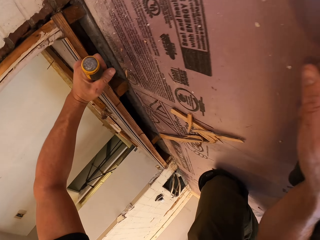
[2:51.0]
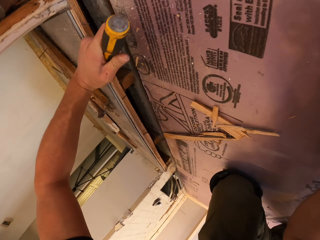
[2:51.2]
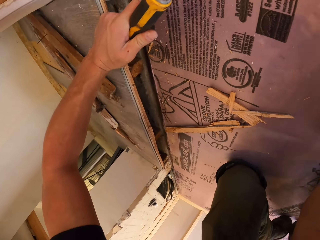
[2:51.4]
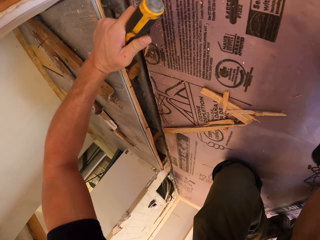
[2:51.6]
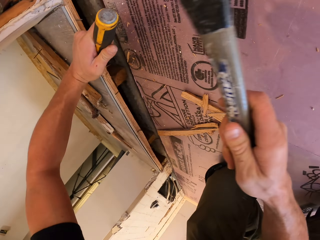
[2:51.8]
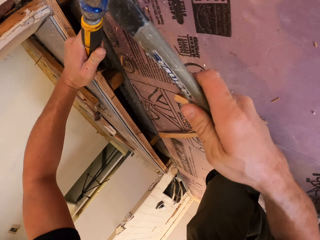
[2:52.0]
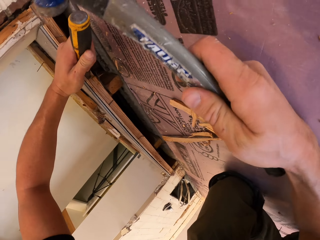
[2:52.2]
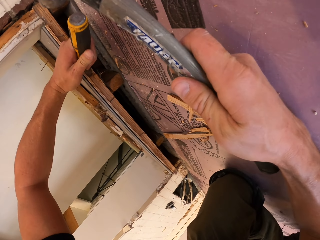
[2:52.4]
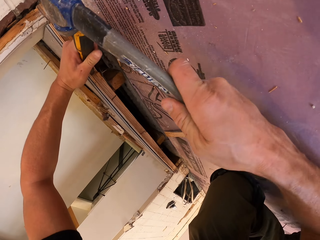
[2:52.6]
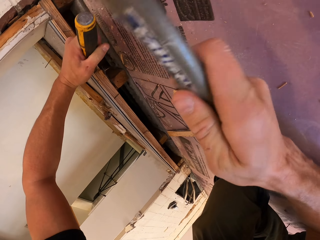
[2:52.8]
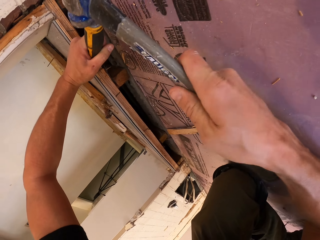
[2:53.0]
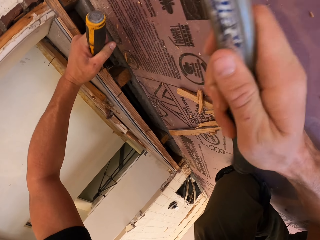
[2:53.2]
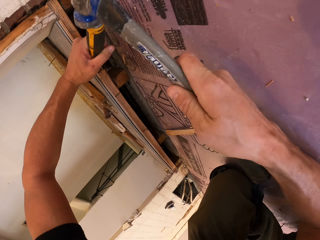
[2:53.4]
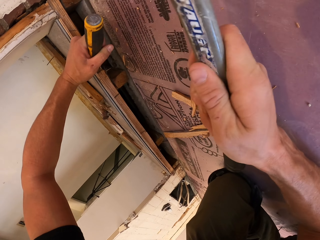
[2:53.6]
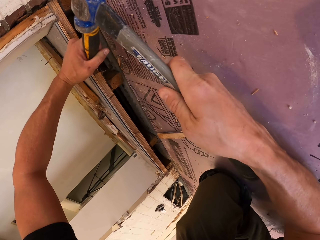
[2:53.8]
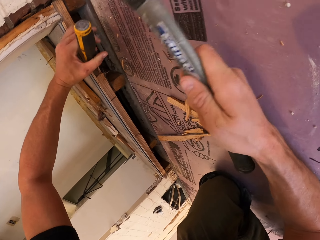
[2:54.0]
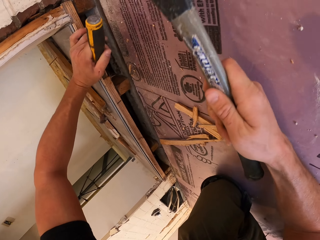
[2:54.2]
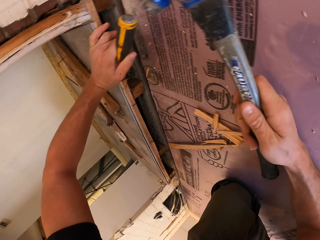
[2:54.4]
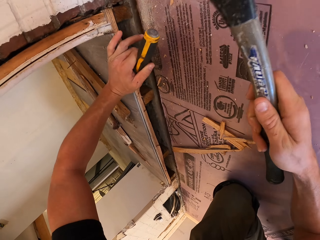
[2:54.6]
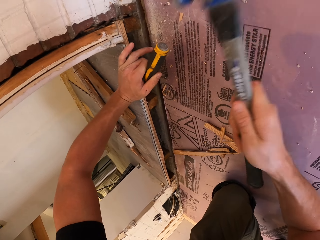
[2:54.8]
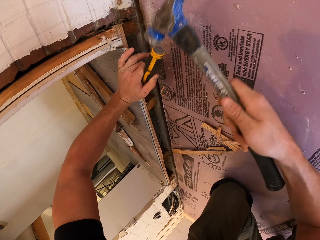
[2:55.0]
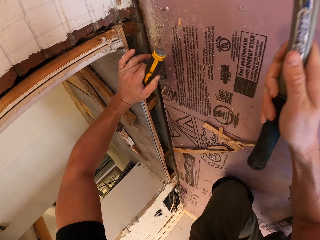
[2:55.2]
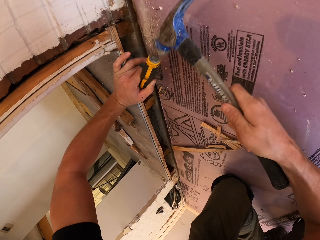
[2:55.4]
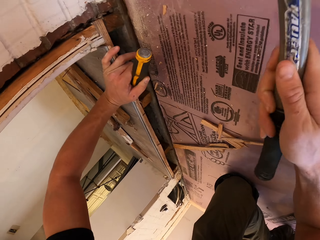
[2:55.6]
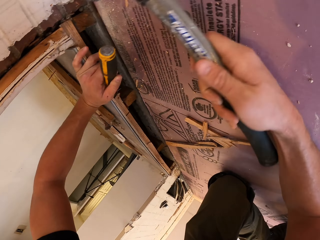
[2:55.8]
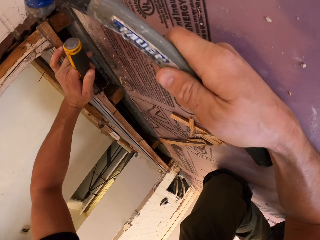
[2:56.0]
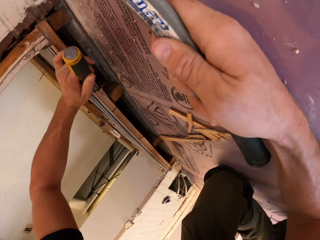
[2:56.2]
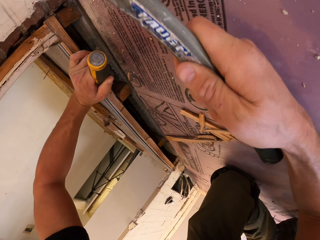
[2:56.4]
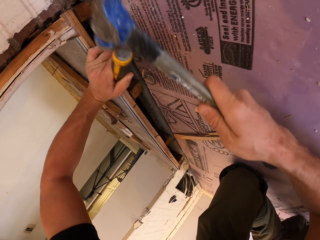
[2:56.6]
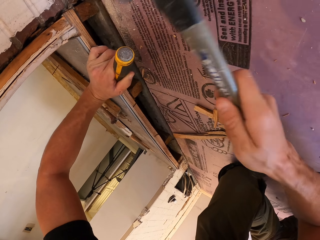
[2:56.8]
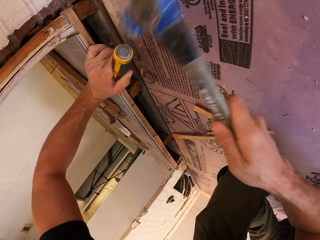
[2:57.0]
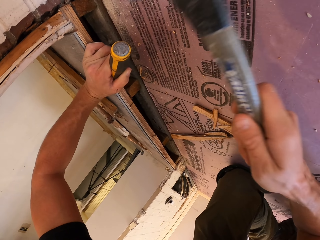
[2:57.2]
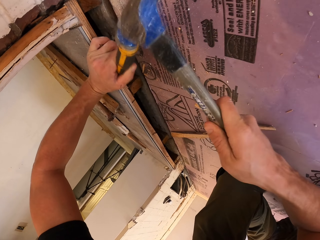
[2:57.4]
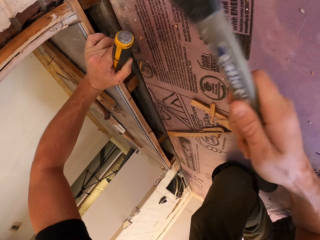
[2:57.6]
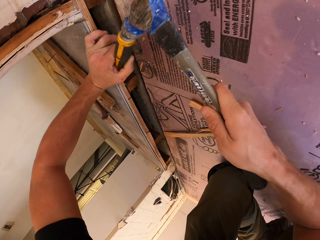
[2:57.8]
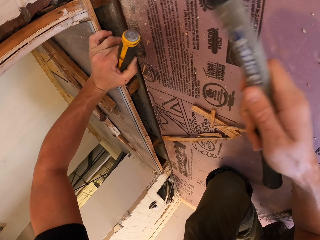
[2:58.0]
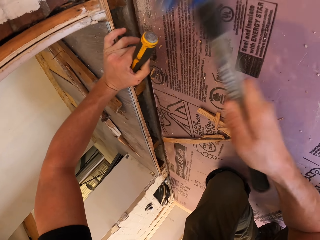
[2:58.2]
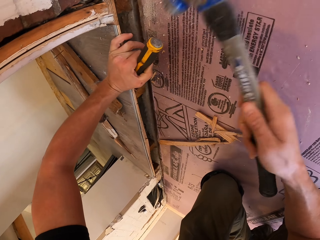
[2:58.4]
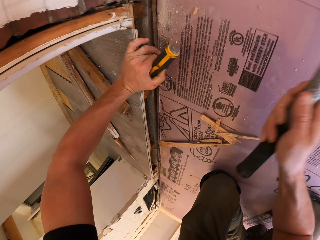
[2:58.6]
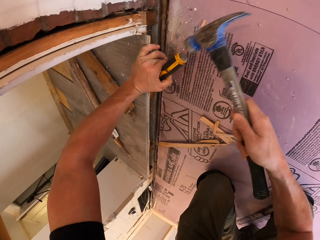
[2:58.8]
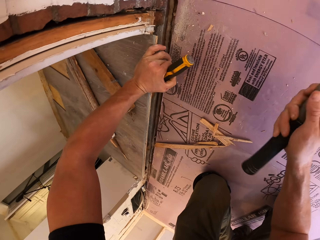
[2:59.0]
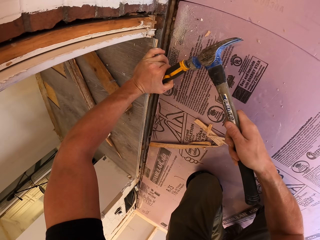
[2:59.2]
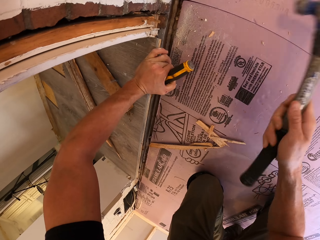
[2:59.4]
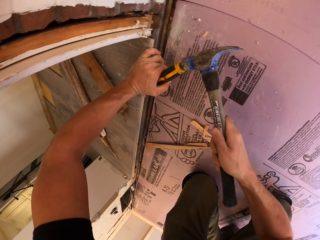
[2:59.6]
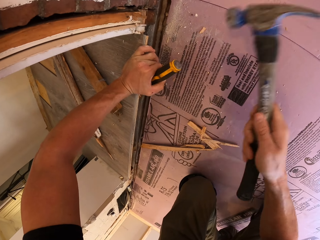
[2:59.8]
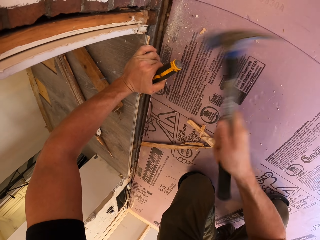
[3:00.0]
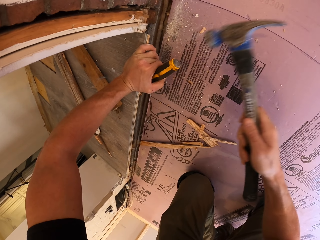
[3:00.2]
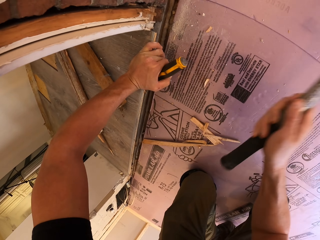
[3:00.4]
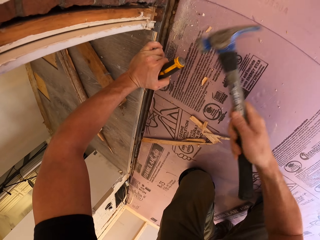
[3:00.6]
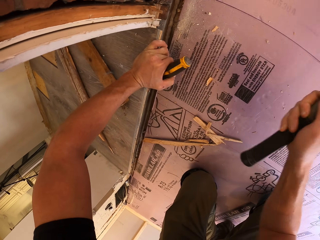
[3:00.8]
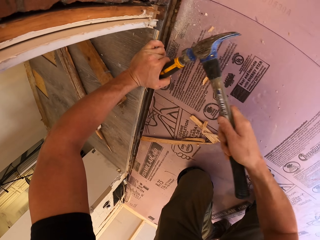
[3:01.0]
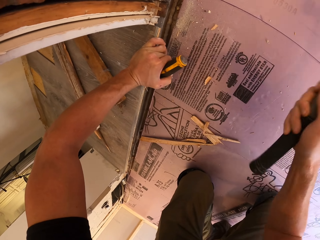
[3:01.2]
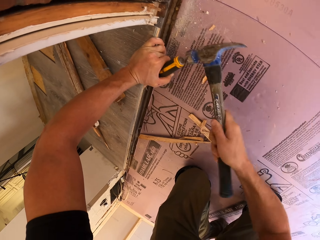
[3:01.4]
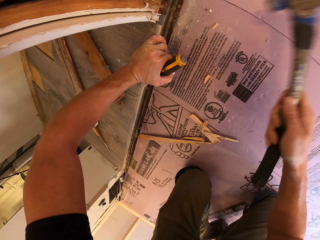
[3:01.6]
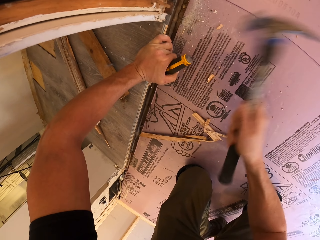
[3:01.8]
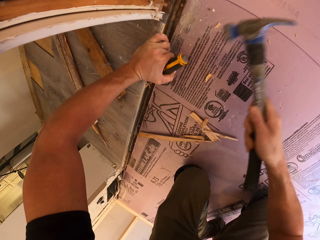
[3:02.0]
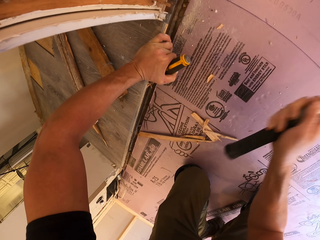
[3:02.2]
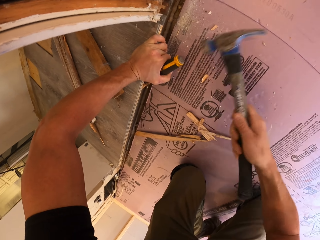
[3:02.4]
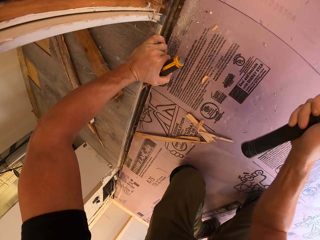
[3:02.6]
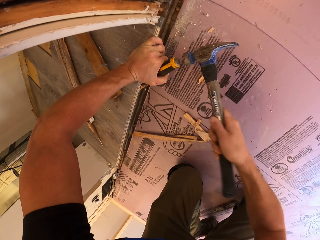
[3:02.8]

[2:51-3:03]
The camera wearer hammers the chisel tool with the hammer.

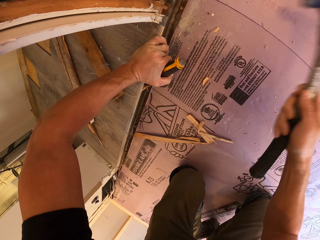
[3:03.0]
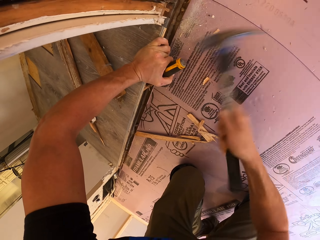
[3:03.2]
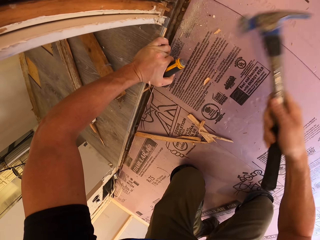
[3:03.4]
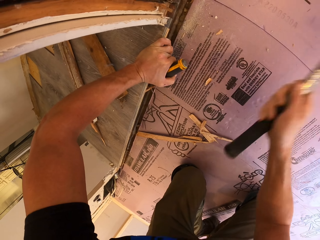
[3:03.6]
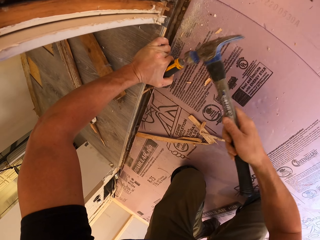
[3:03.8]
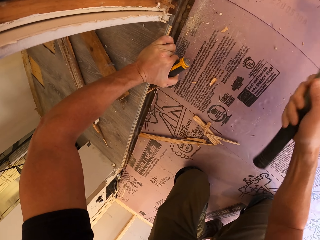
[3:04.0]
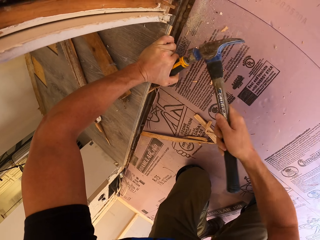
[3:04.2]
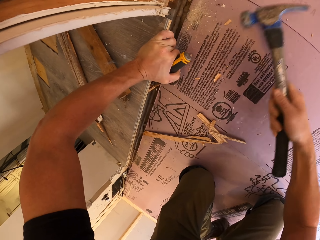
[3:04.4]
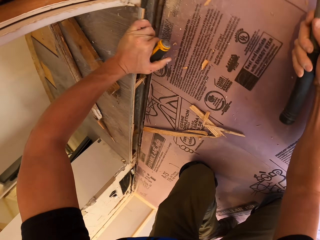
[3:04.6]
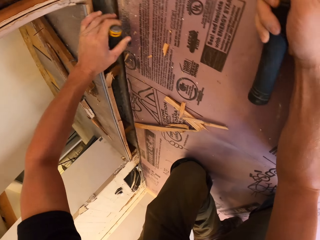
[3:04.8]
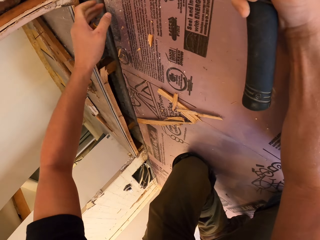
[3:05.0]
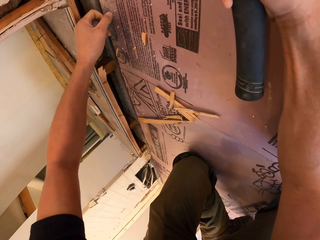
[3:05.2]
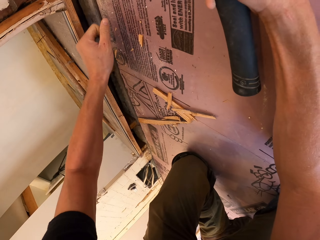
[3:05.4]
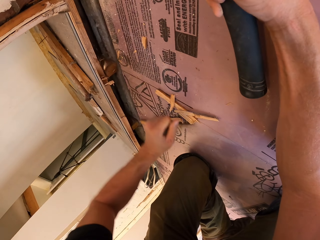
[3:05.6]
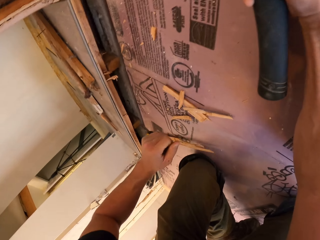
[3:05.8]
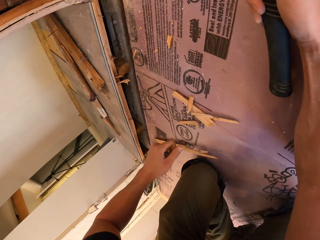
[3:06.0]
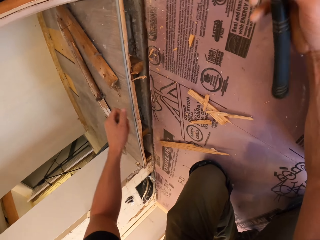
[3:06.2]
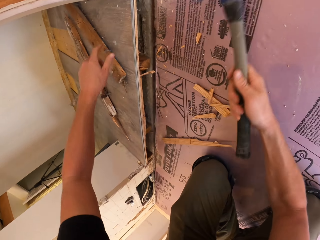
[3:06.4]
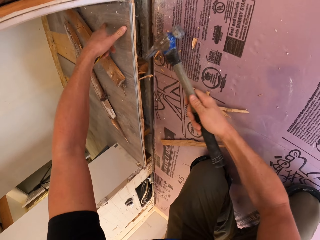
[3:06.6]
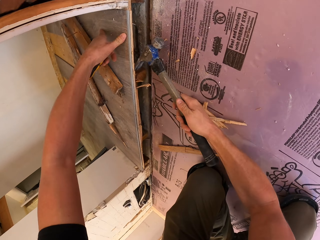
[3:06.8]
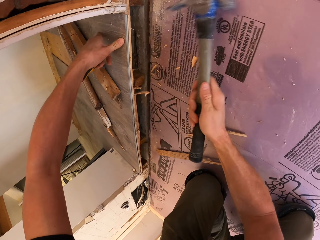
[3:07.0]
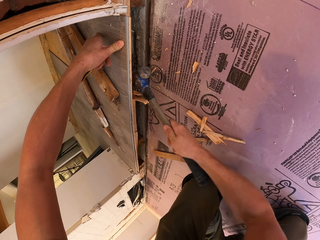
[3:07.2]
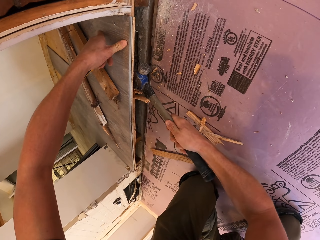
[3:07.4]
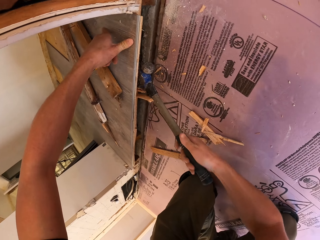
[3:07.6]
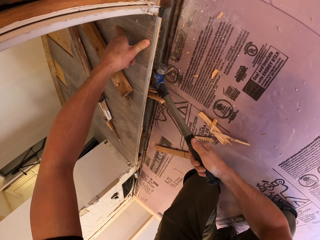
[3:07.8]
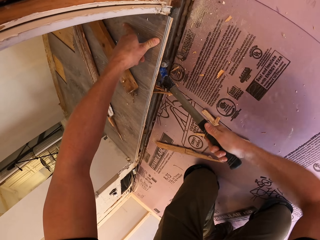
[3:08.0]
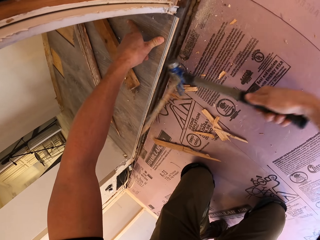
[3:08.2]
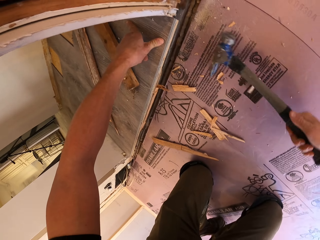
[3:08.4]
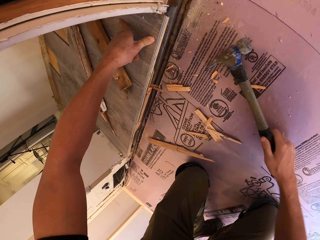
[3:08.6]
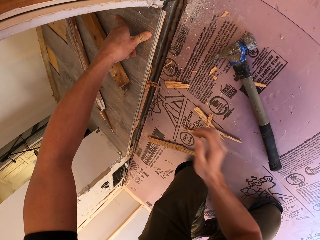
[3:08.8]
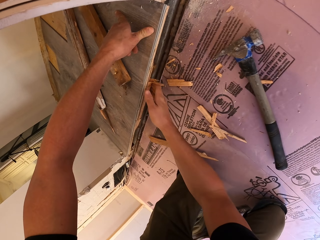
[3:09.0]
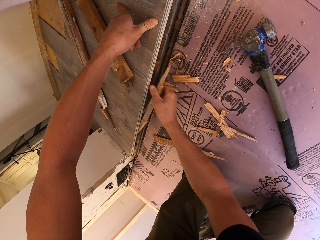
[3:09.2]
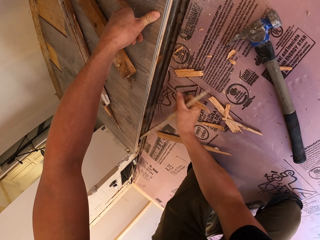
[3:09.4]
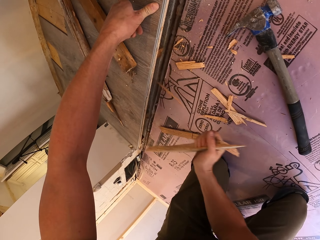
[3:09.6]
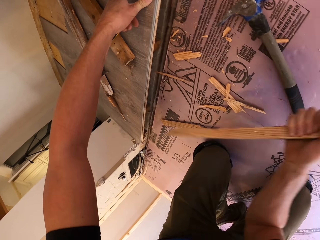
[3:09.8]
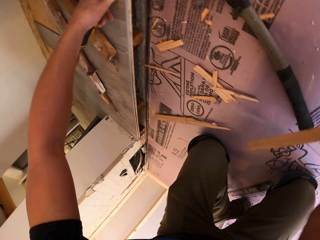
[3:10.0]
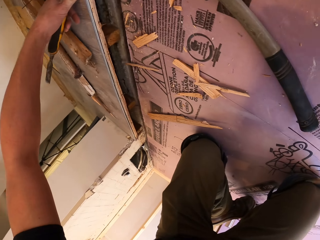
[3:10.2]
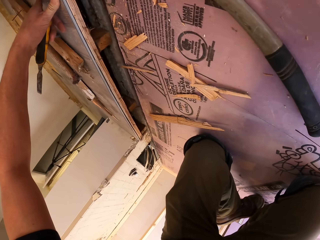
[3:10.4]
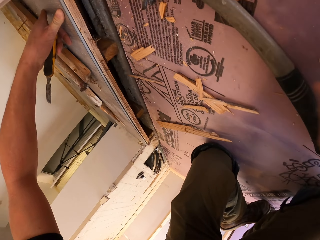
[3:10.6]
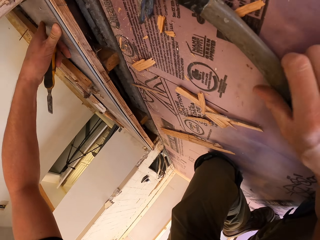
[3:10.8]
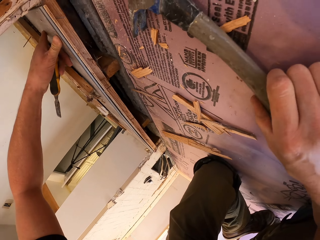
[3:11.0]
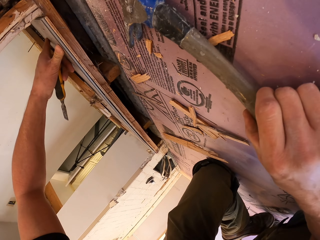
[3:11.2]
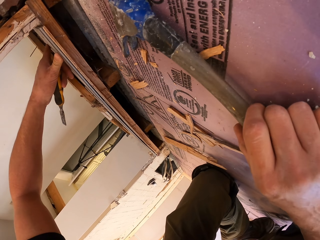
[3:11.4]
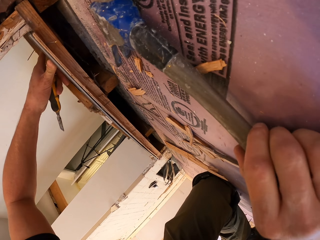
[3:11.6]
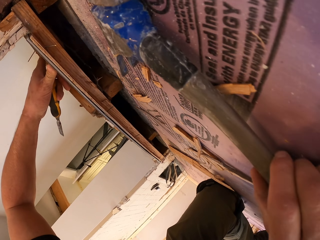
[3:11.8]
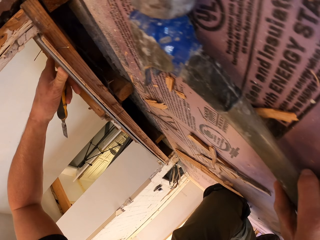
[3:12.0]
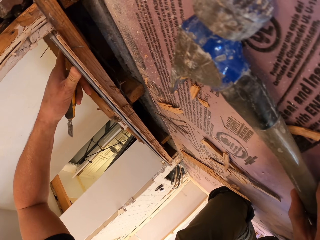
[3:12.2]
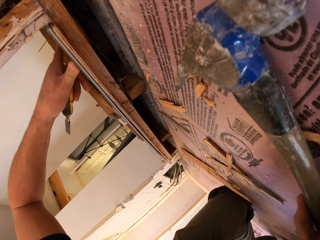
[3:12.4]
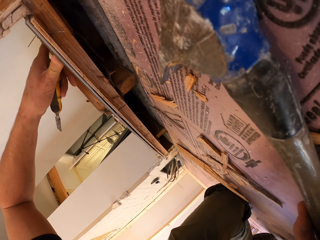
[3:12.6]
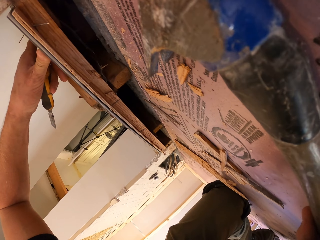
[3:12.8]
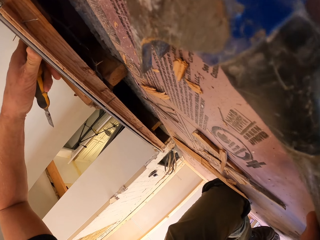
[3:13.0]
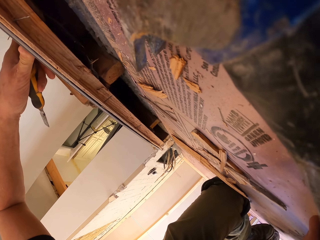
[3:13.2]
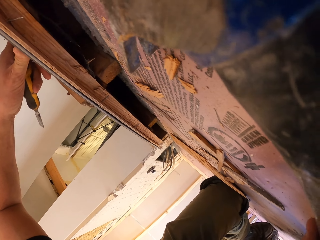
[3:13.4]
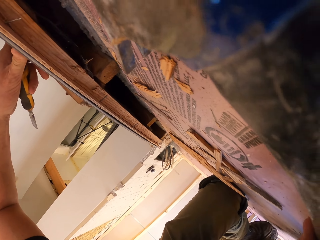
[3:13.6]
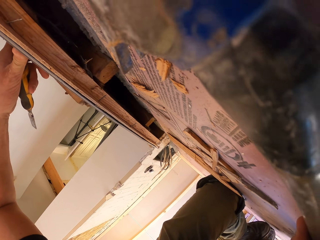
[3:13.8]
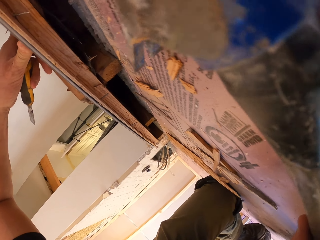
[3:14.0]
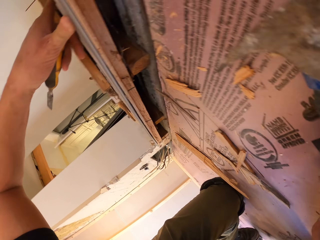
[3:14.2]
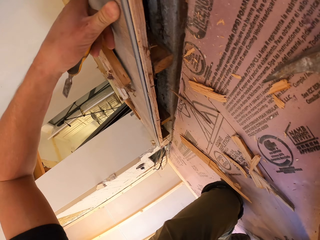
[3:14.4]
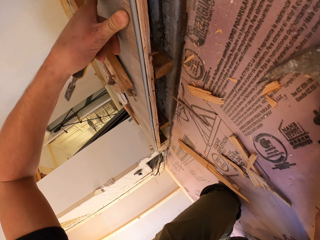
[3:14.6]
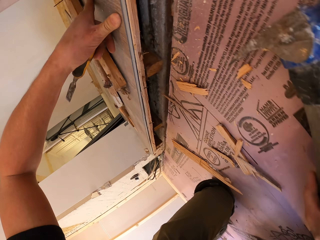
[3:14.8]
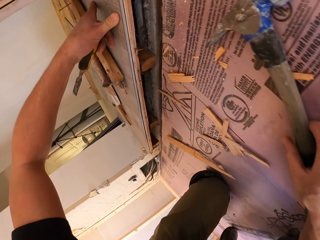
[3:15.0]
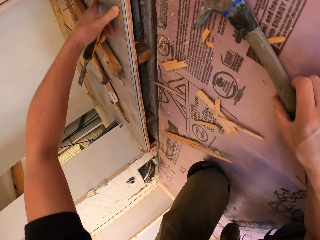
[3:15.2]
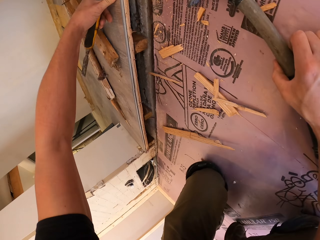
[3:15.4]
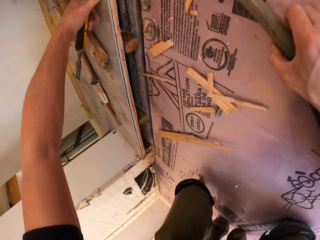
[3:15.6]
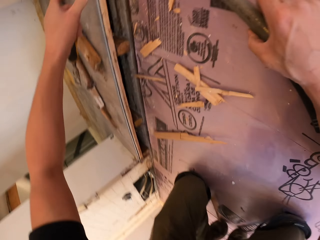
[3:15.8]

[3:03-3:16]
The camera wearer pulls the hammer off the chisel tool. He pulls the chisel tool off the wood plank. He supports his hand on the floor. He breaks the wood with the claw hammer. He hammers on the chisel. He puts the hammer on the floor. He pulls the wood with his hand. He picks up the hammer. He examines the hole.
